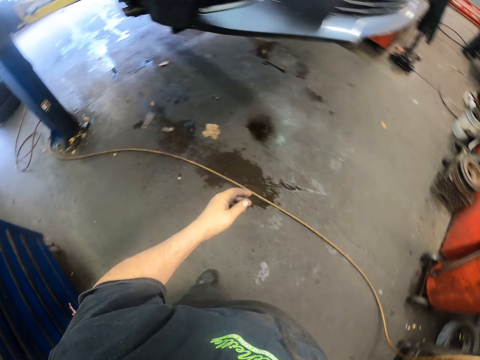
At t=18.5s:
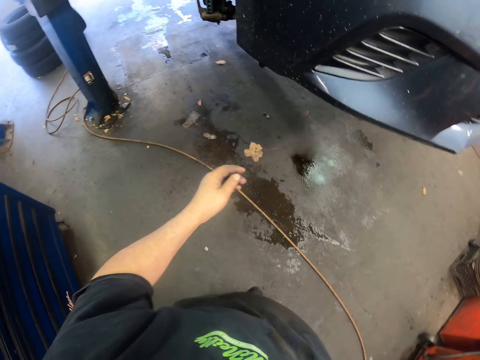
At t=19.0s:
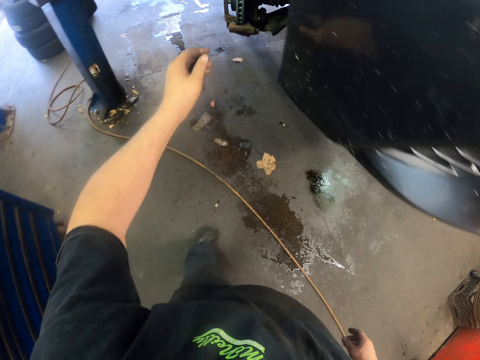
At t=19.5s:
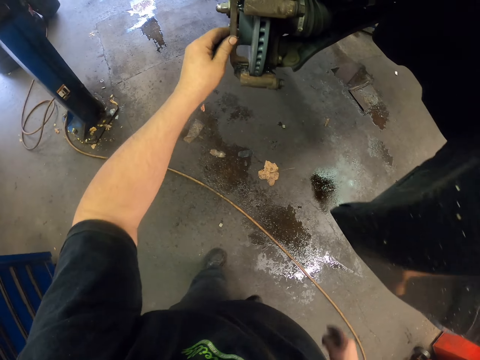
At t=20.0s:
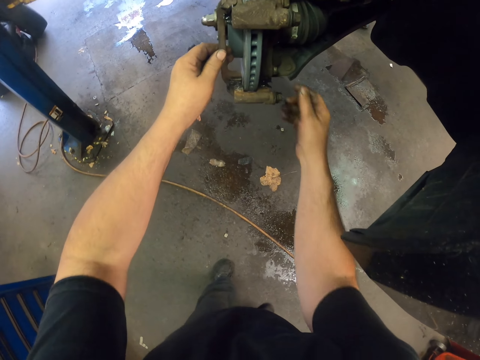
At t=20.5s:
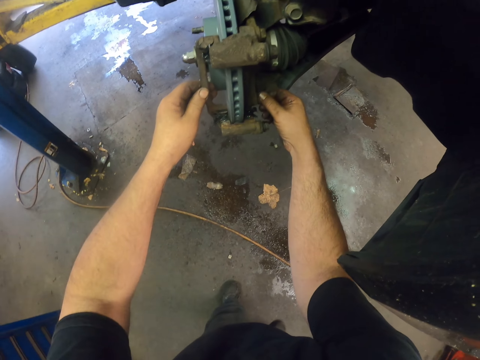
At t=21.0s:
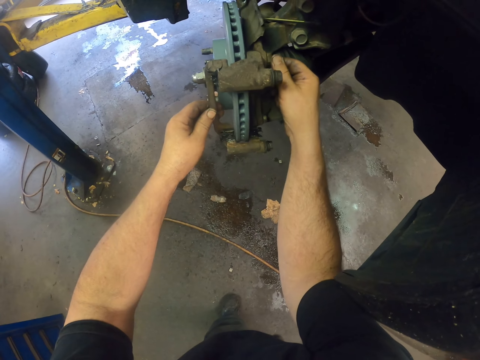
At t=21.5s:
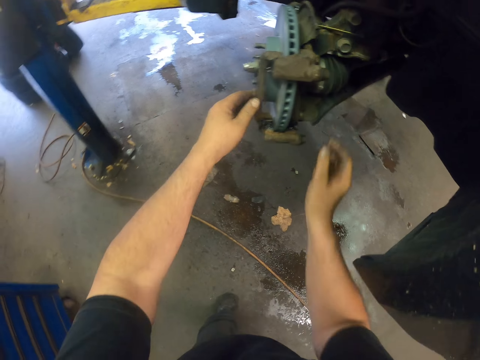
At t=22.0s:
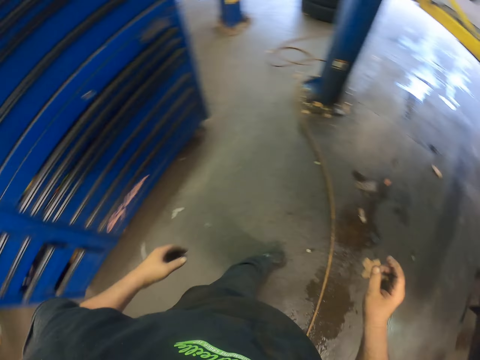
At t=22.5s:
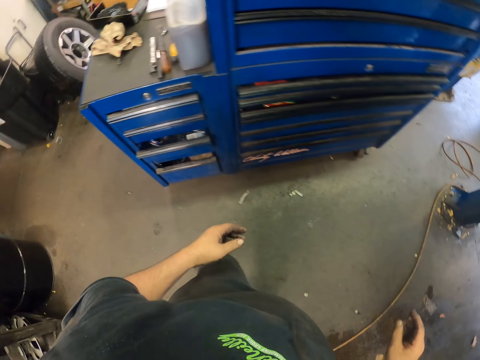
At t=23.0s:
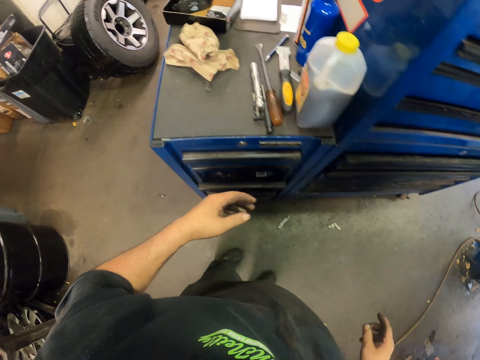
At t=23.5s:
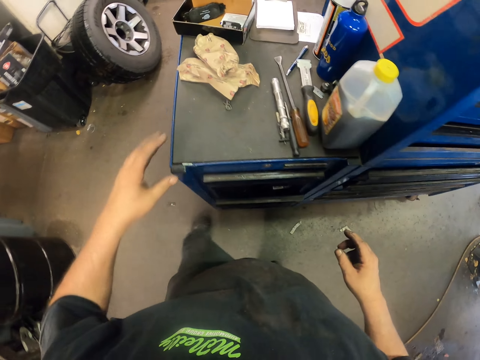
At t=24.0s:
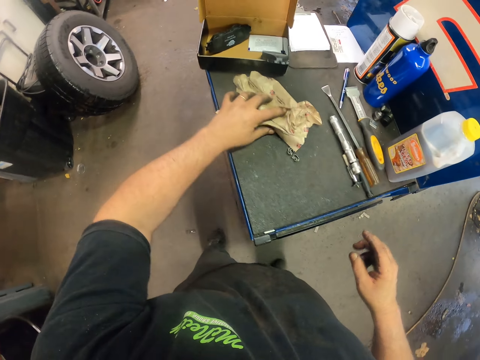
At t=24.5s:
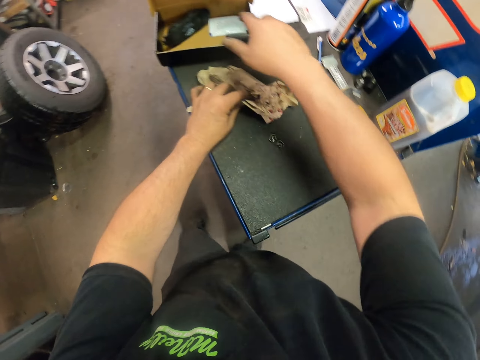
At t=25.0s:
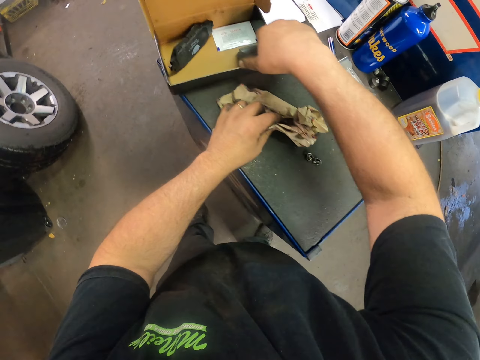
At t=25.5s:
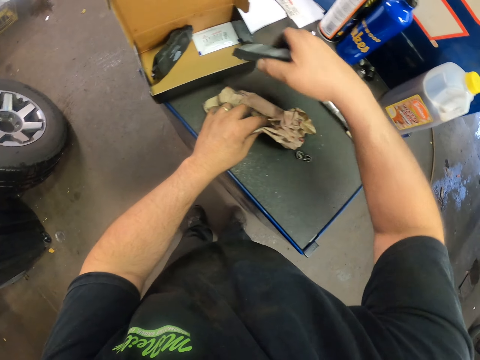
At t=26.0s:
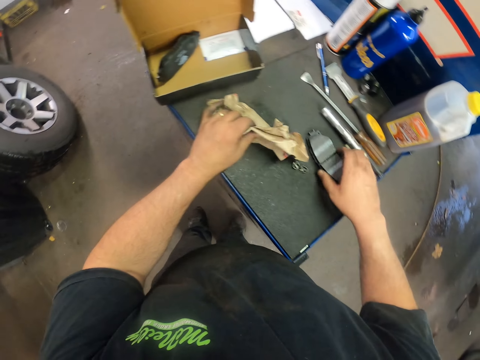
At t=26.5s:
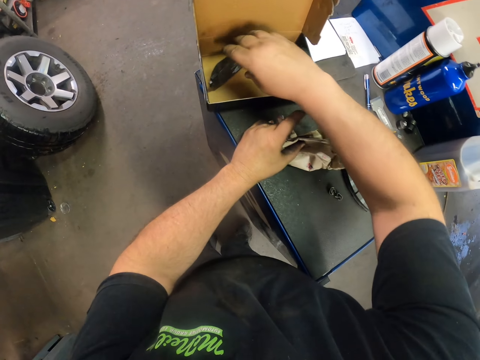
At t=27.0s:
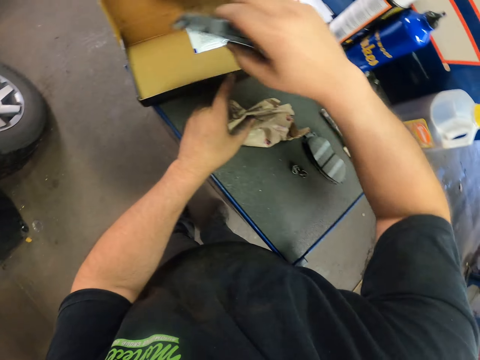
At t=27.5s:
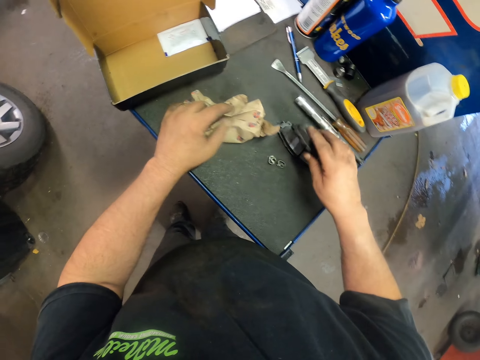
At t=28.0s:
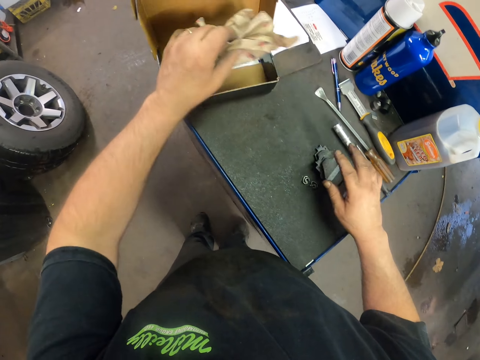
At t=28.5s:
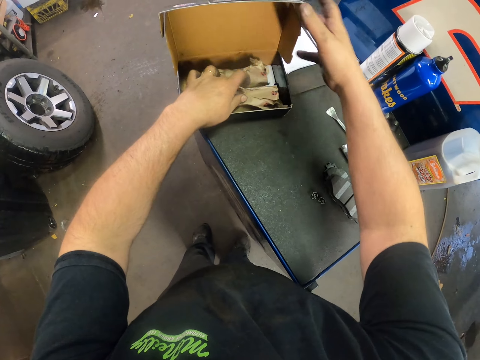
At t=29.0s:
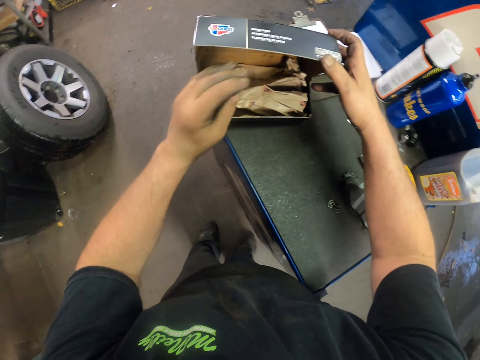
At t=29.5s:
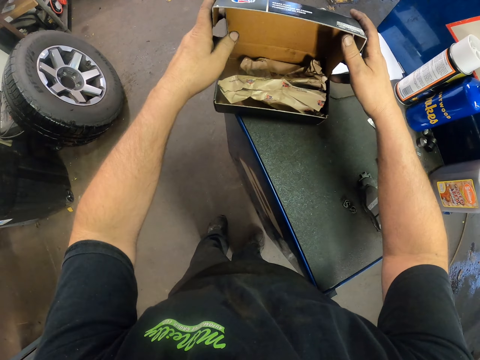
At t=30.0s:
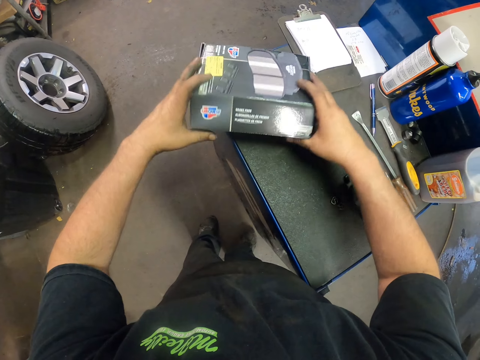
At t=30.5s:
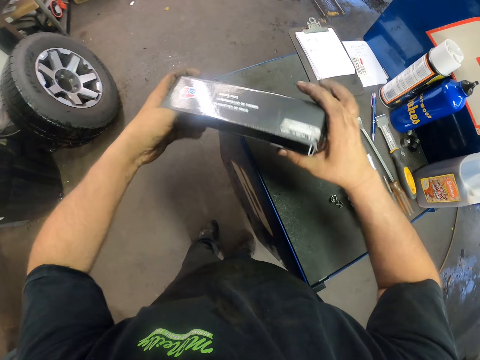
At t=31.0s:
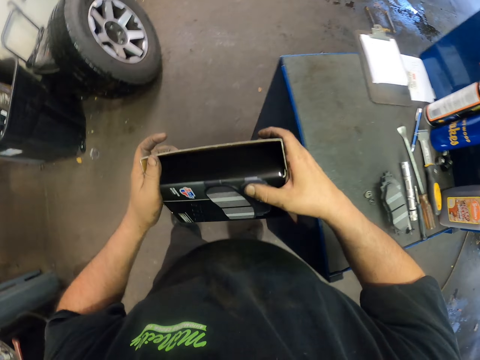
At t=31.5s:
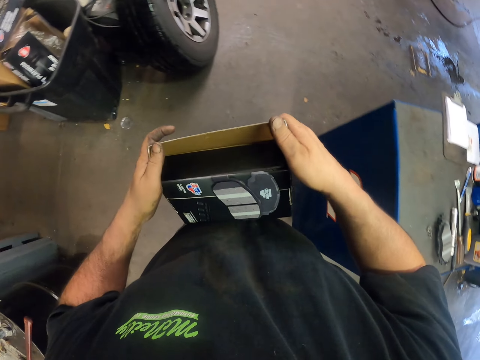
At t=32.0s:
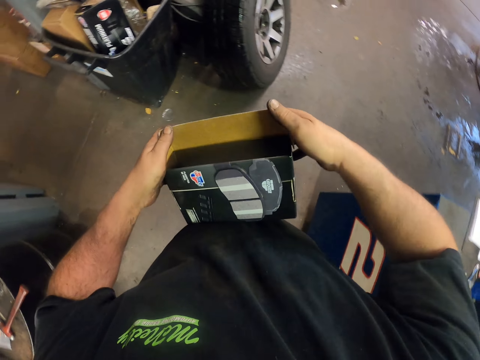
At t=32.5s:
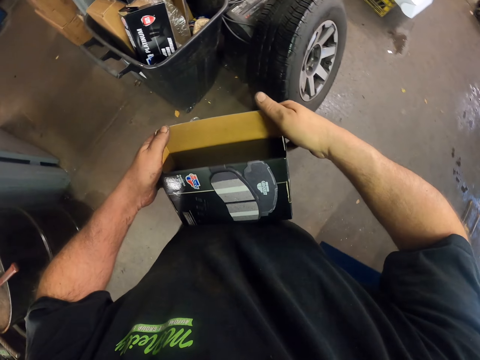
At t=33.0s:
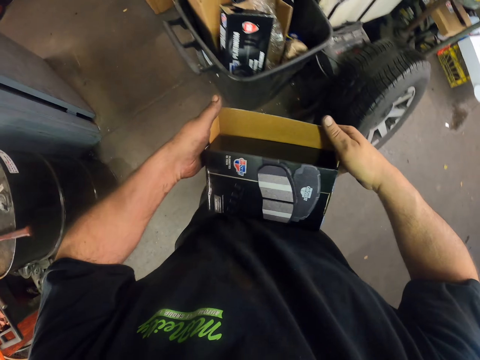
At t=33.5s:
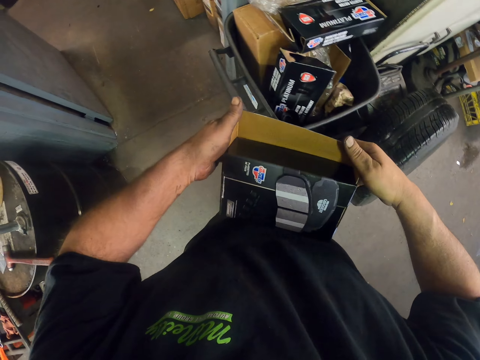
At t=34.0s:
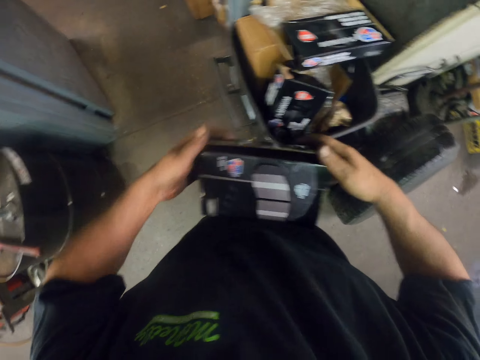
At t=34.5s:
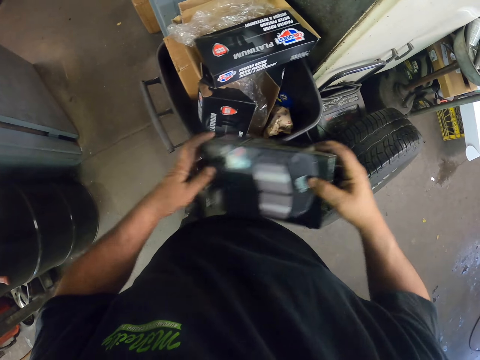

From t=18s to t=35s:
The camera wearer touches the tyre's rim. They hold the car wheel holder. They put paper in the box. They walk on. They touch the paper placed on a table. They take the brake metal or brake pads from the box. They place the brake pads on the table. They pick up the brake pads. They place the brake pads on the table. They insert the paper inside the box. They close the box. They lift up the box. They put the box in the bin. They close the box.

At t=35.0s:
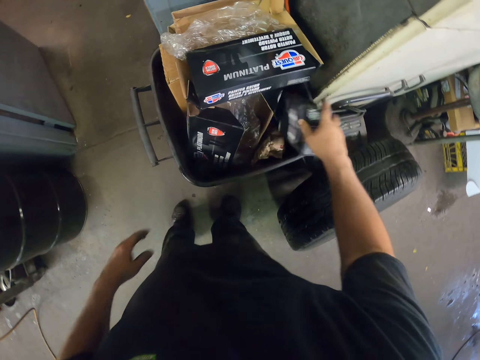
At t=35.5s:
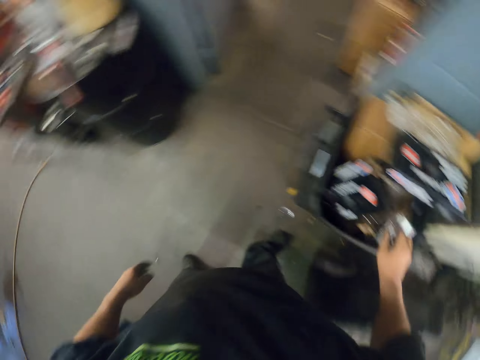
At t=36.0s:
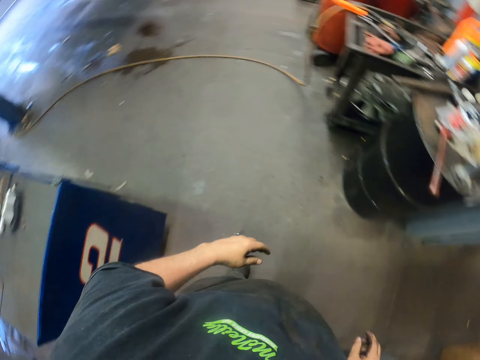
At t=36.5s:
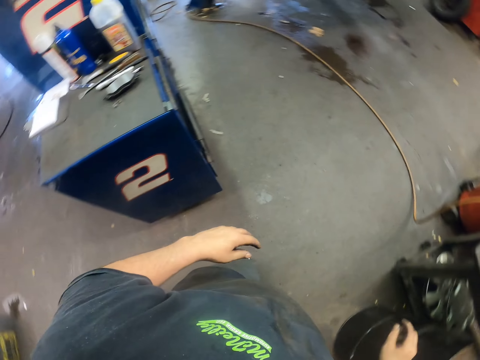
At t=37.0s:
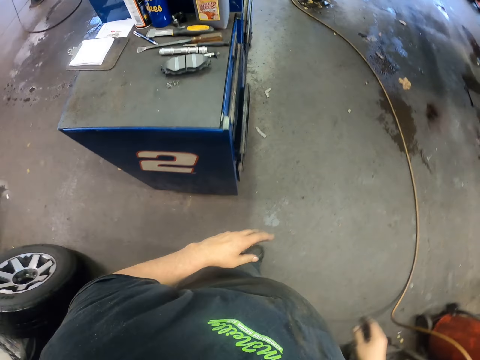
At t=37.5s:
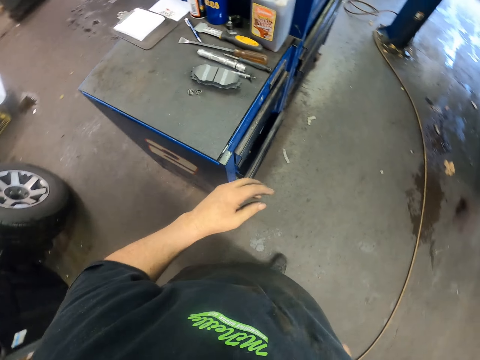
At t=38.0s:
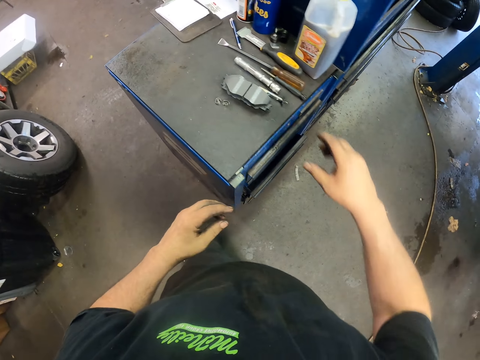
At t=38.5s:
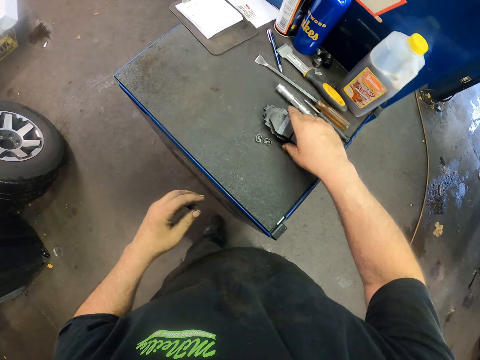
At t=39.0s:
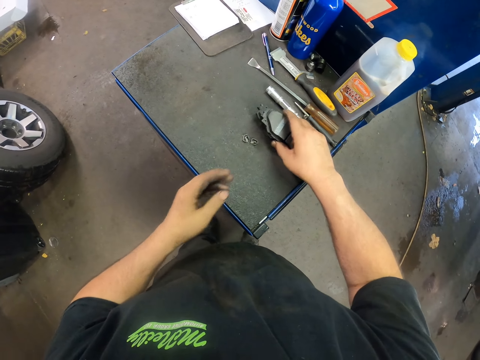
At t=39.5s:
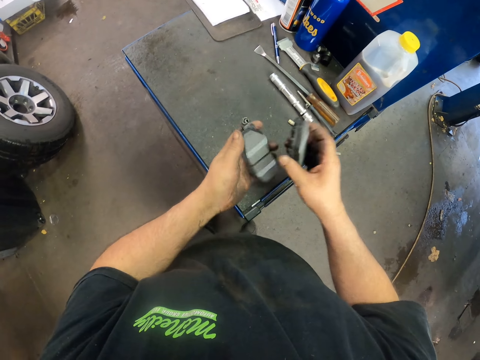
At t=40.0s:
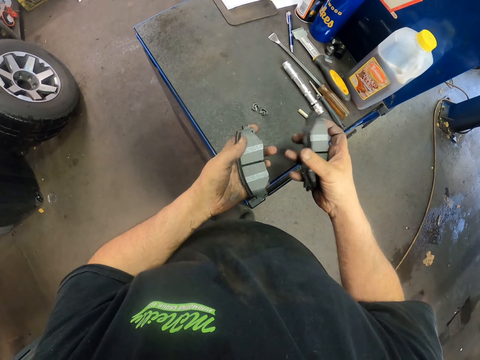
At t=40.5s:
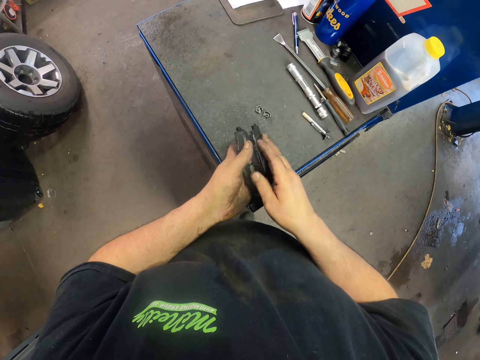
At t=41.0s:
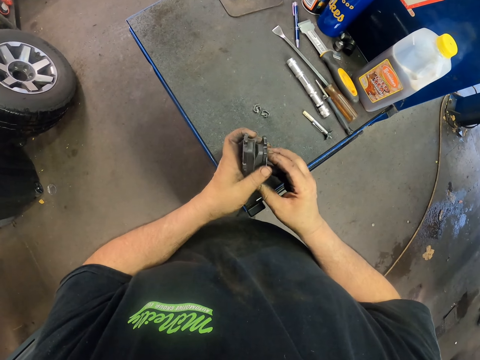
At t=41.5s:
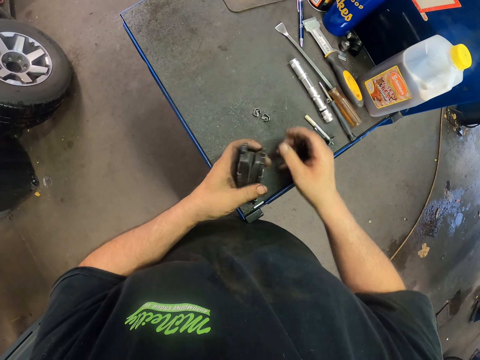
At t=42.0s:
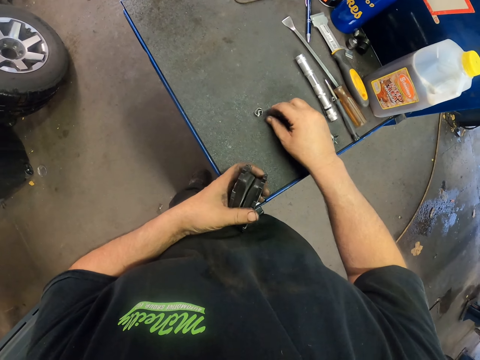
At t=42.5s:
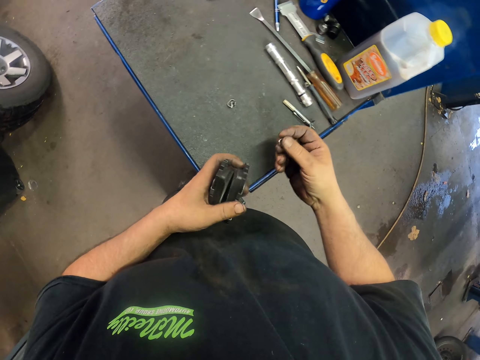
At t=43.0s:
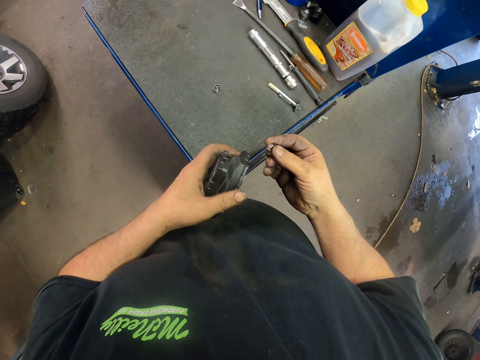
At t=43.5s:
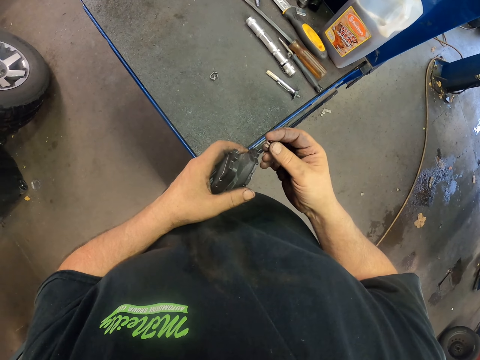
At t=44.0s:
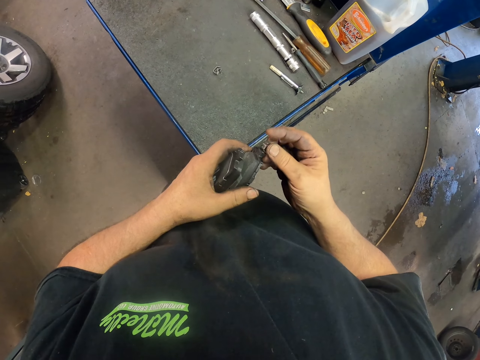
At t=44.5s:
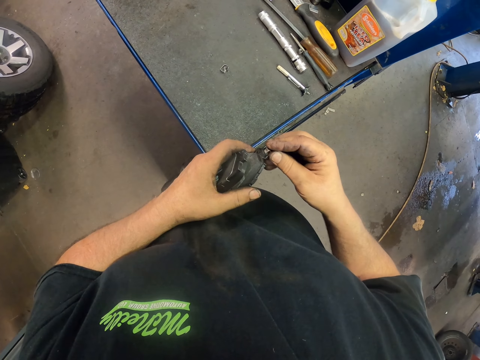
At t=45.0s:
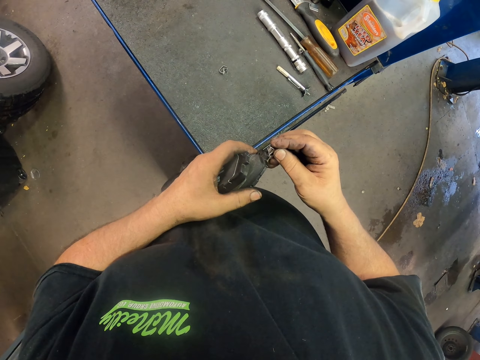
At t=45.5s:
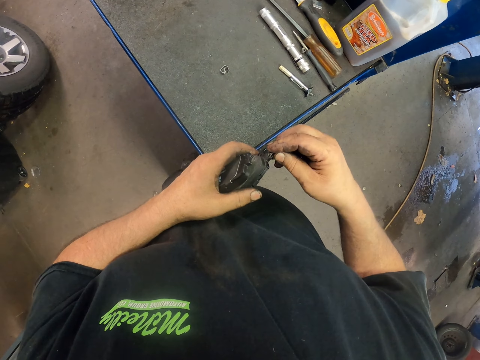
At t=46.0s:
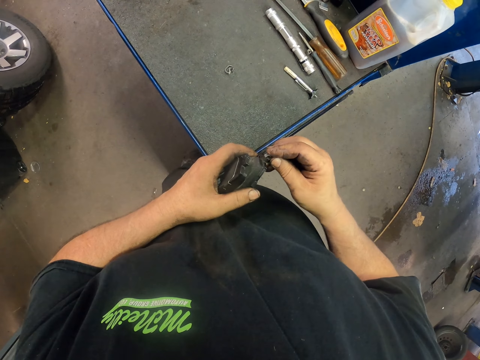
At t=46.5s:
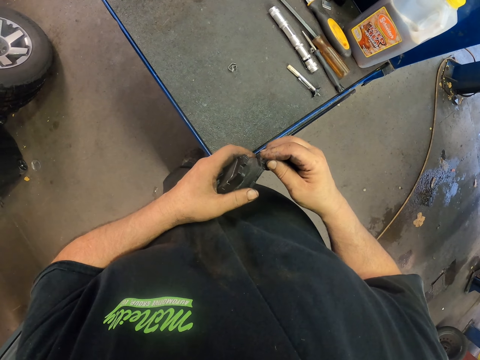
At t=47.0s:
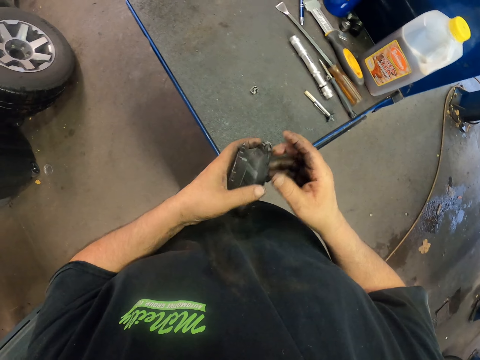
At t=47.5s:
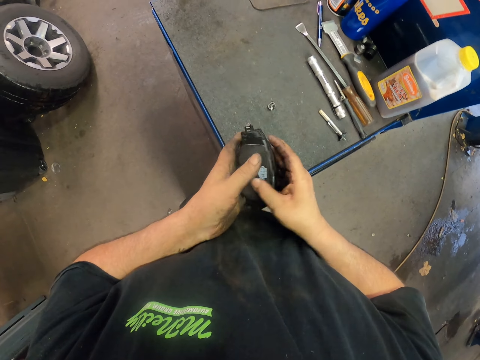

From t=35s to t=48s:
The camera wearer places the box inside the trash can. They walk on. They pick up the brake pads. They pick up something on the brake metal. They fix something on the brake pads.
